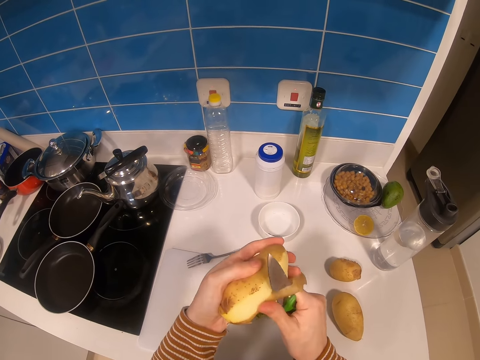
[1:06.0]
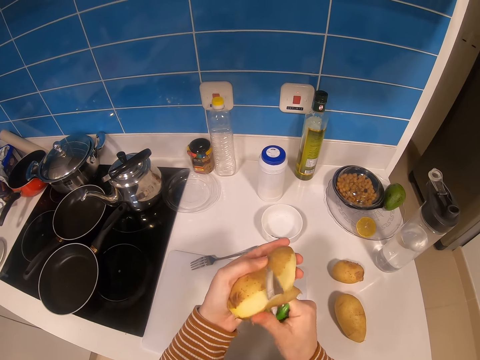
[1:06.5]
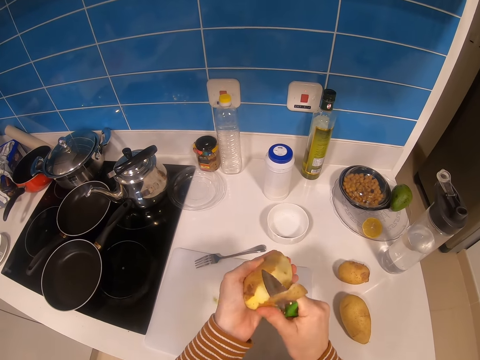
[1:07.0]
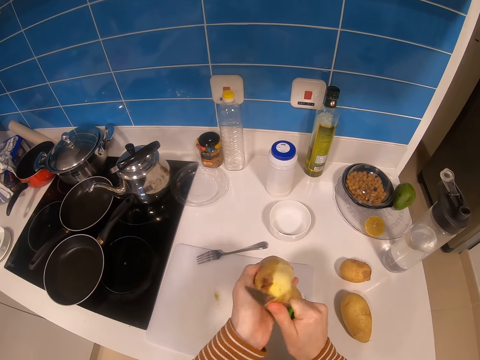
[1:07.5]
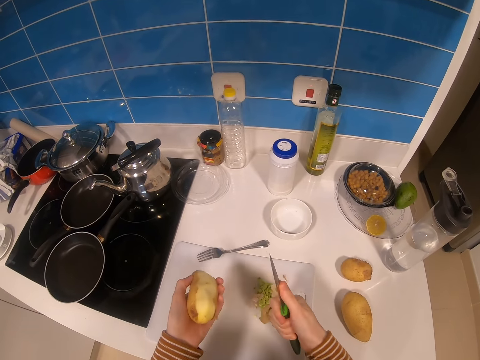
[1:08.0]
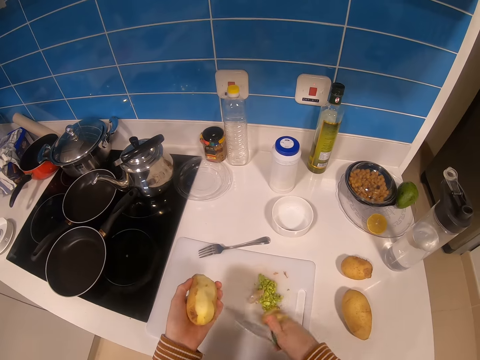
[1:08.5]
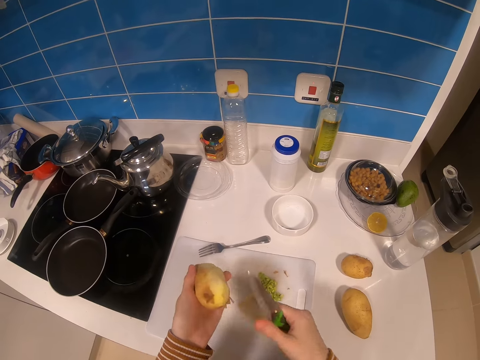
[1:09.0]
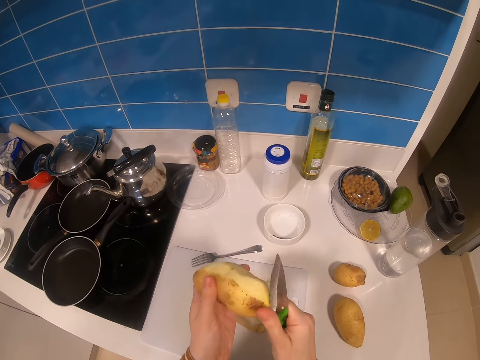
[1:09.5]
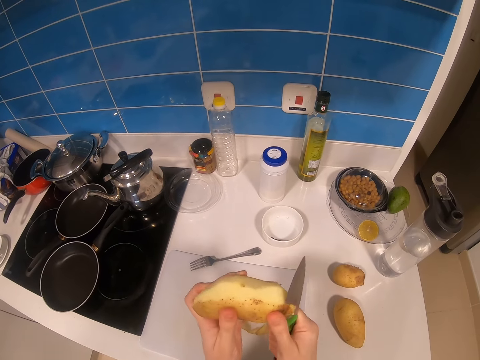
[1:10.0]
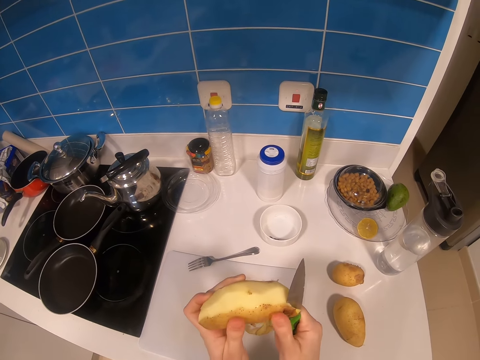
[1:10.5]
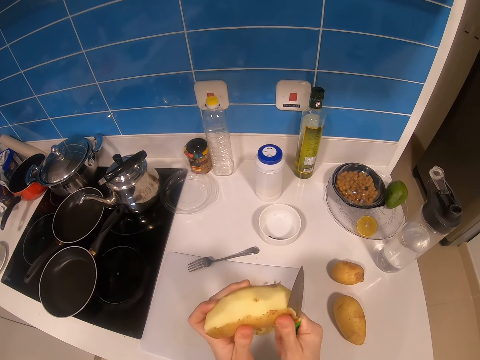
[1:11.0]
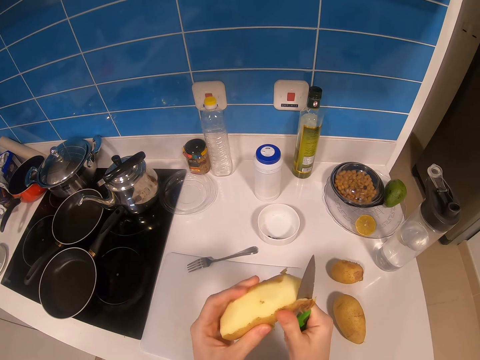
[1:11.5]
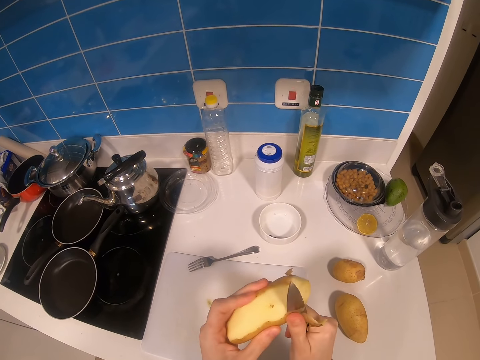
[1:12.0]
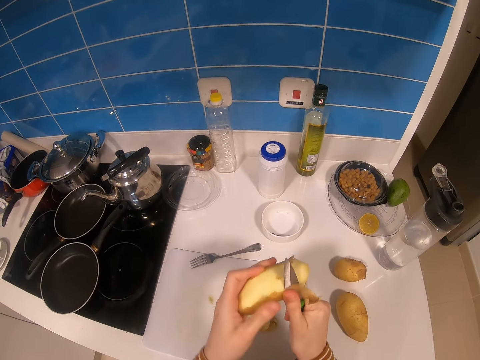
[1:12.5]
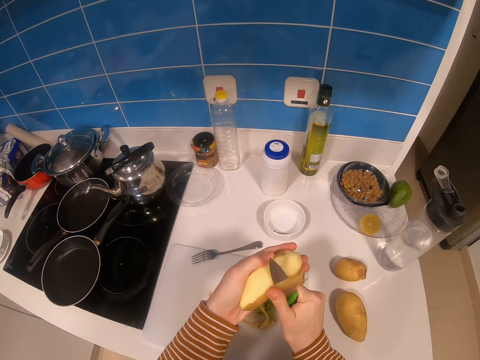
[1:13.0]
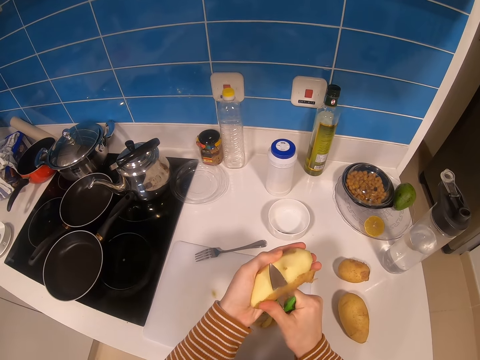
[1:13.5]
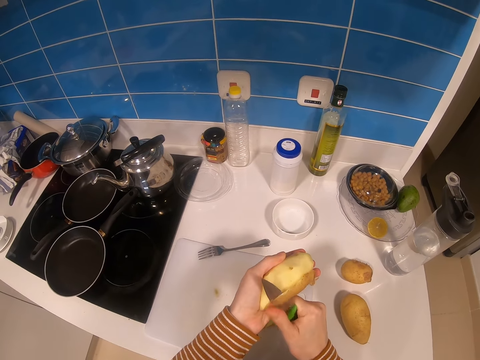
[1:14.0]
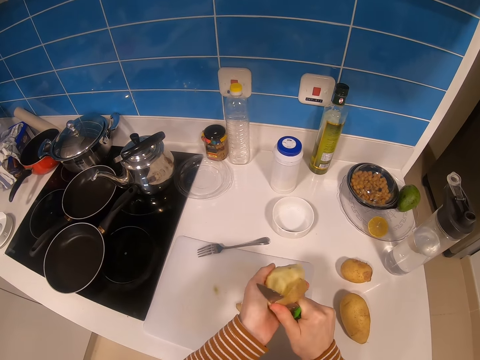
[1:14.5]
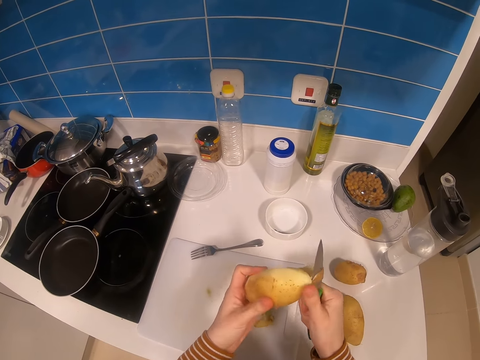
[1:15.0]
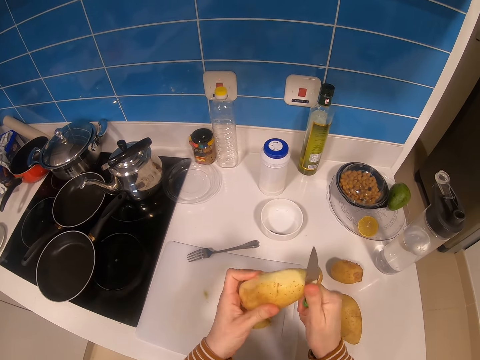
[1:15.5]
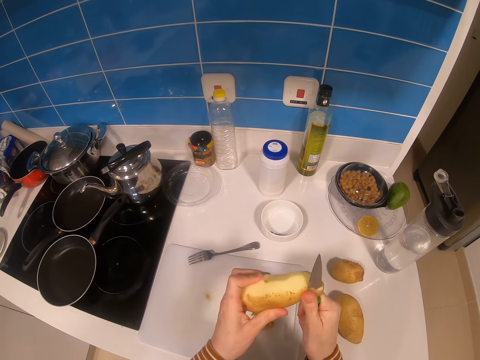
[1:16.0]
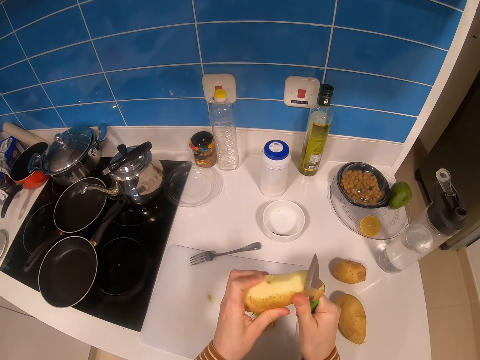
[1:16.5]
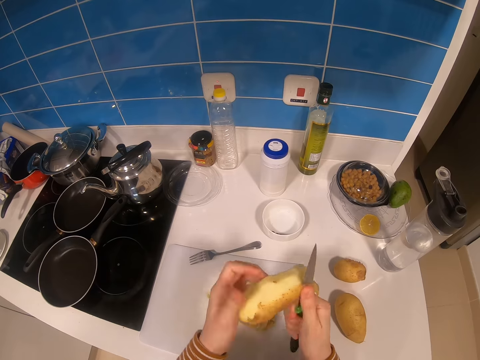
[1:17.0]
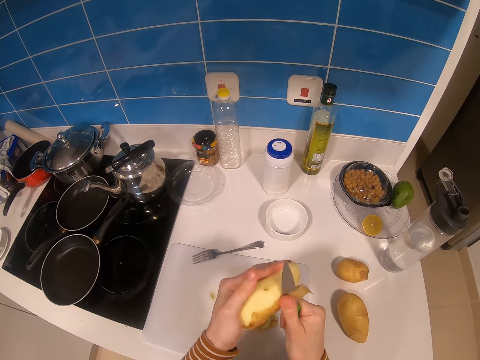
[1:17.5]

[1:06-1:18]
The camera wearer drops the potato peel on a chopping board. They peel the potato with the knife.

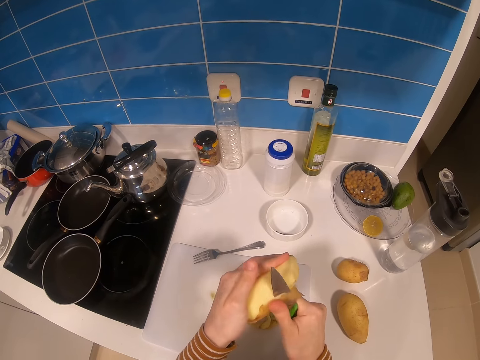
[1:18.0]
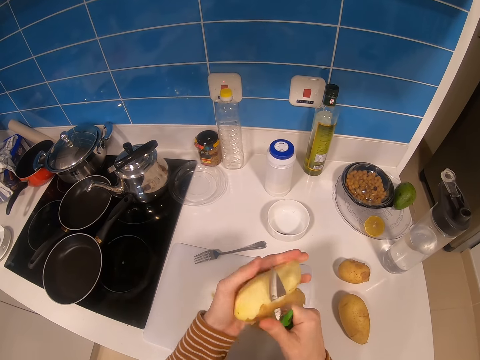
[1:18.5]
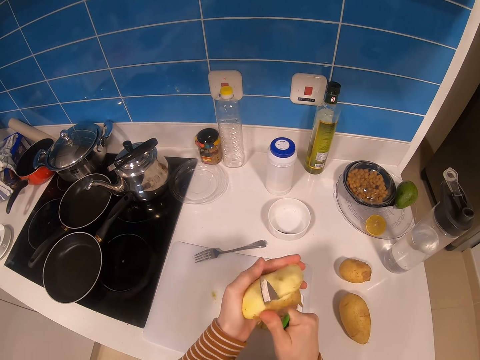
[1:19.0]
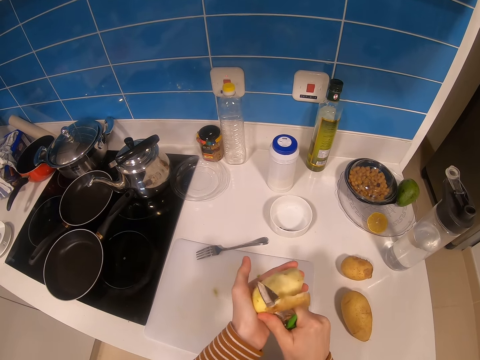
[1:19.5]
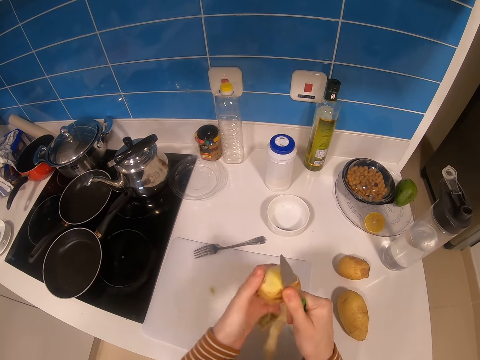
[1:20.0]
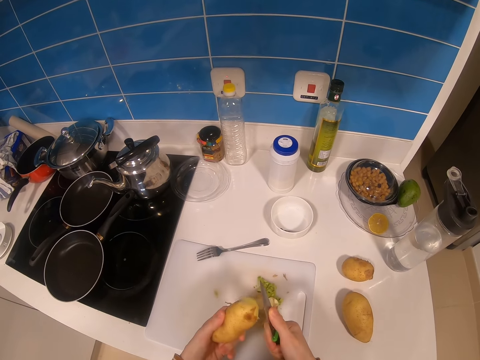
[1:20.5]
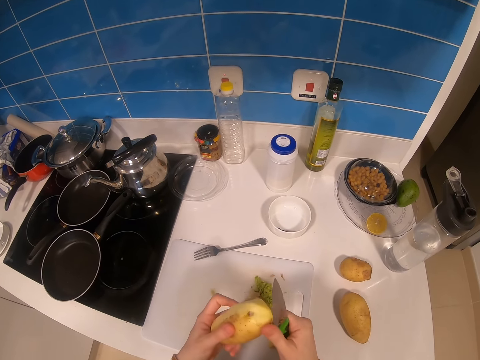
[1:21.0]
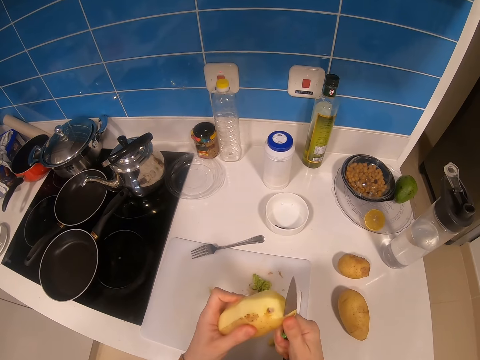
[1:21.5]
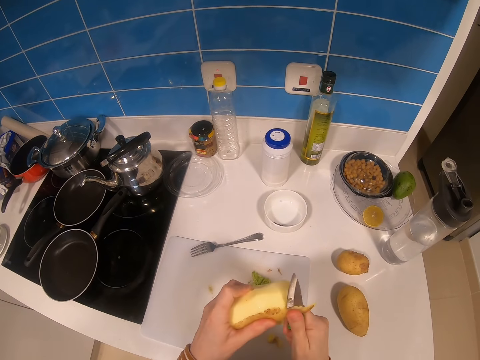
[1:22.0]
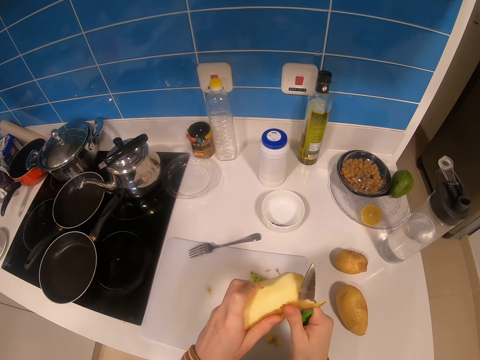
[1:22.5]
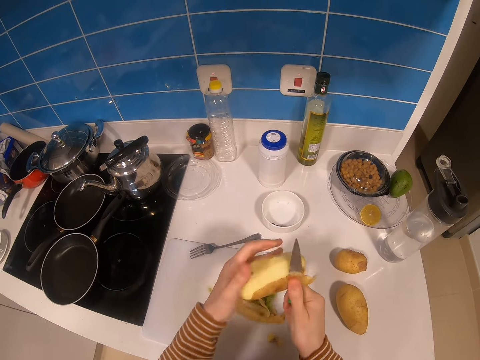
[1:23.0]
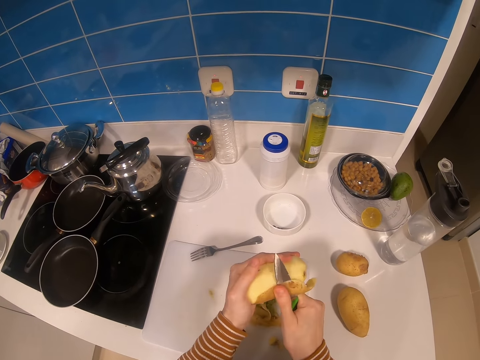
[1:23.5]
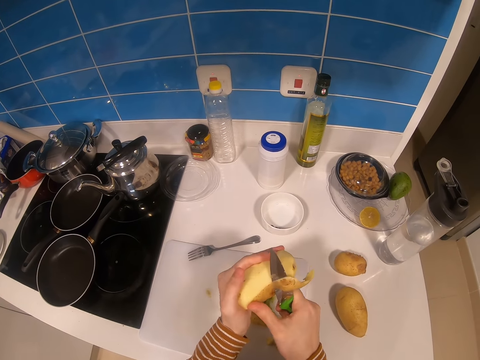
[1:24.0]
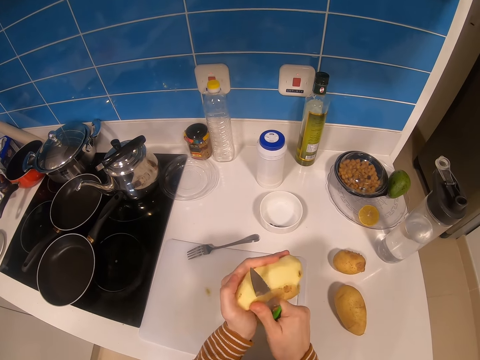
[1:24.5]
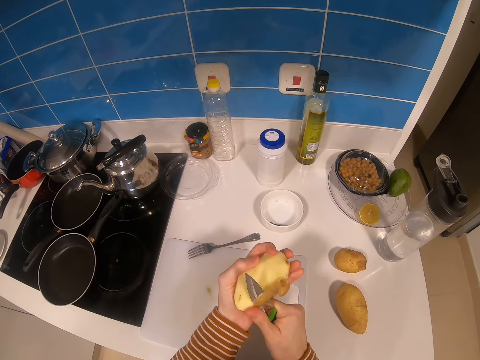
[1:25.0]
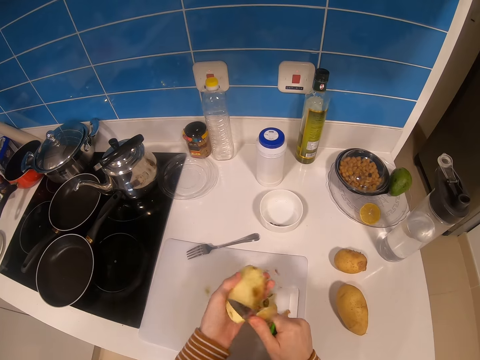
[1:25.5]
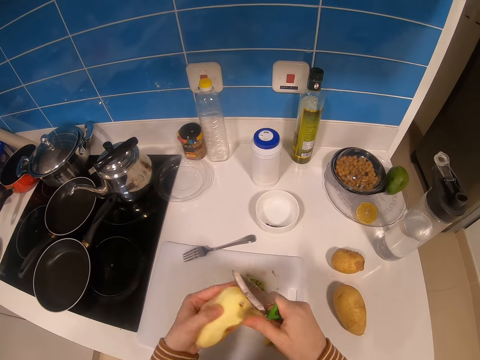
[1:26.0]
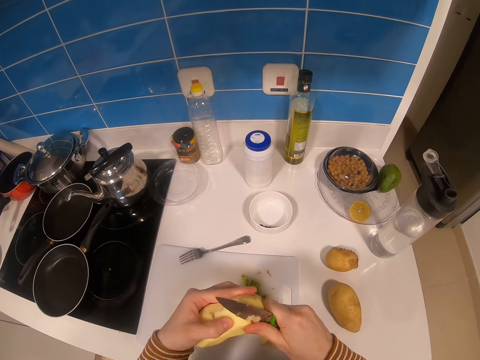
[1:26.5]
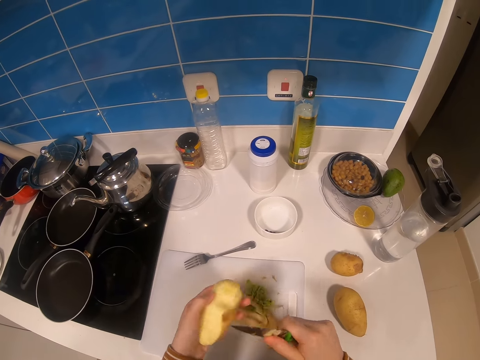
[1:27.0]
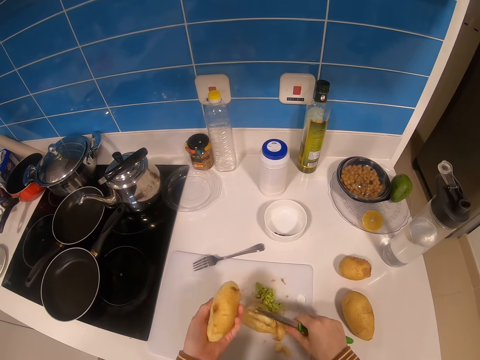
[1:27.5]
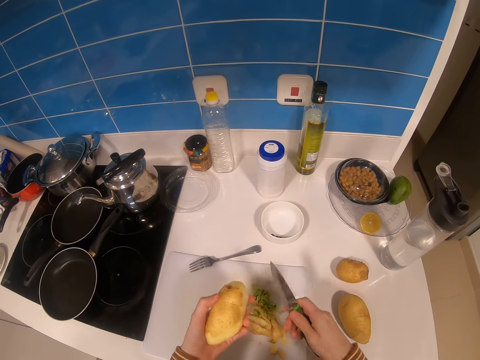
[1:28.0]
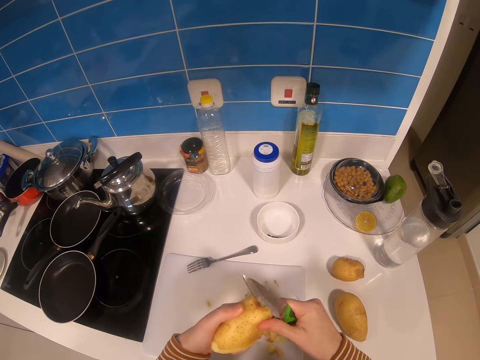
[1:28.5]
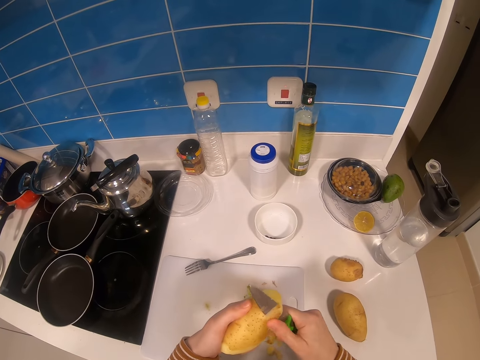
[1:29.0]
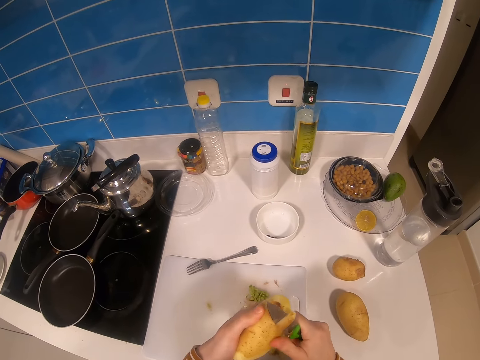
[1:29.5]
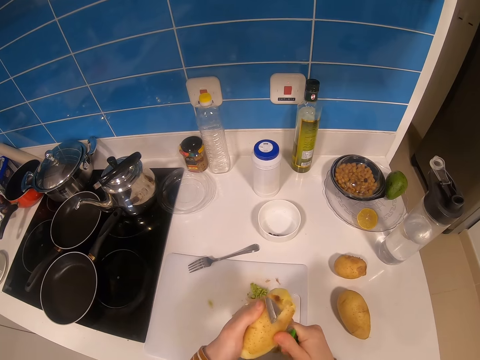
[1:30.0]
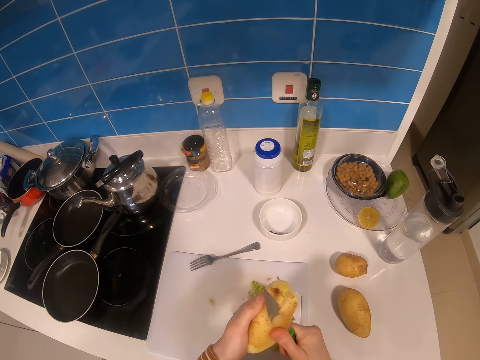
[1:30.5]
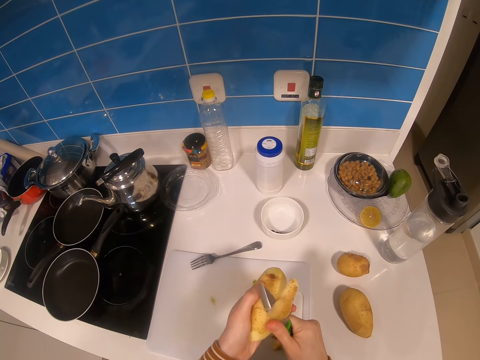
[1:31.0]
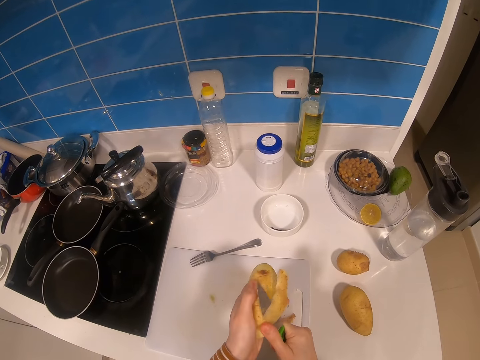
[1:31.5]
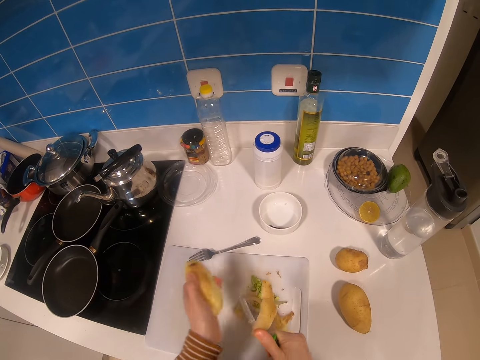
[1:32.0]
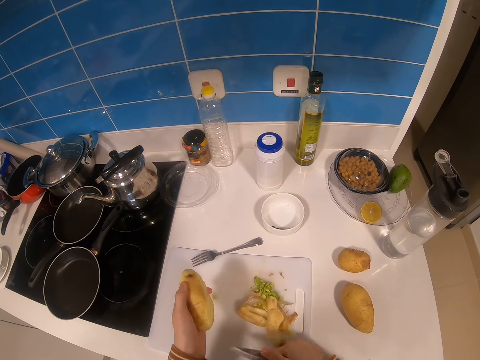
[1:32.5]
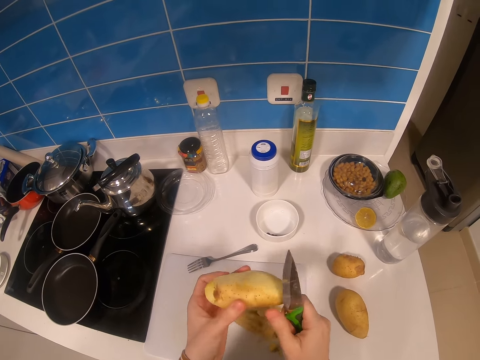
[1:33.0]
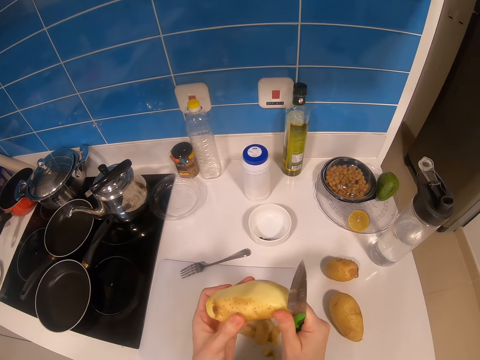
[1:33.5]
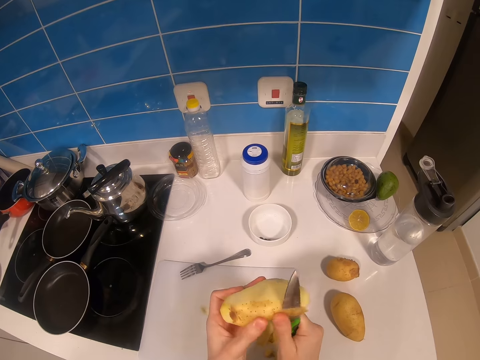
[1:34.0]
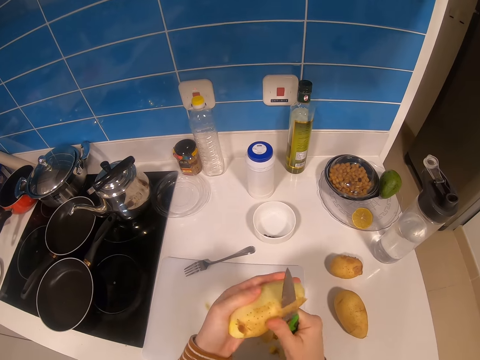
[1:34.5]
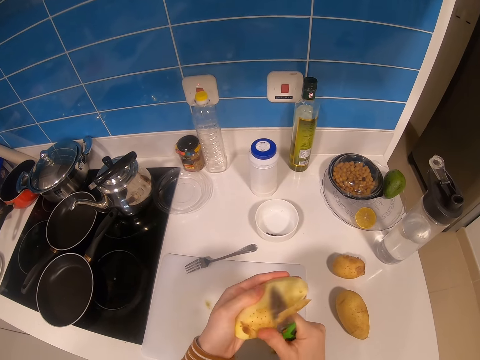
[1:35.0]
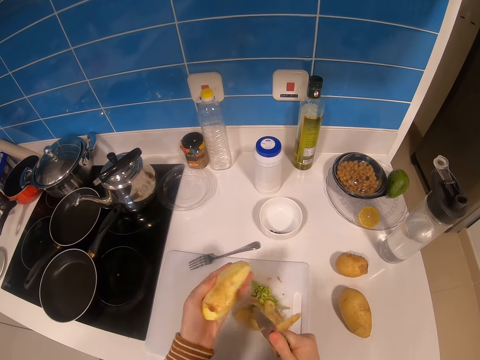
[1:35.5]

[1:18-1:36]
The camera wearer drops the potato peel on a chopping board. They peel the potato with the knife. They drop the potato peel on the chopping board. They peel a part of the potato. They drop the peel on the chopping board. They peel the potato with the knife. They drop the potato peel on the chopping board. They peel the potato with the knife.
